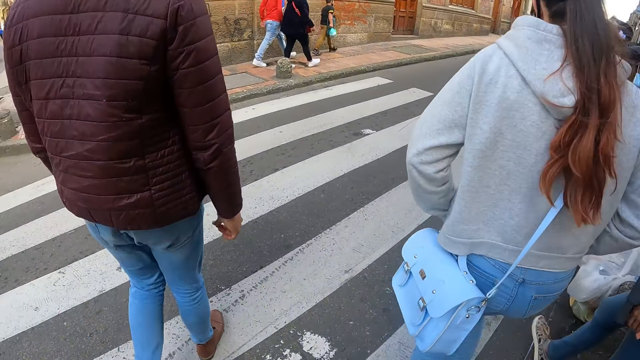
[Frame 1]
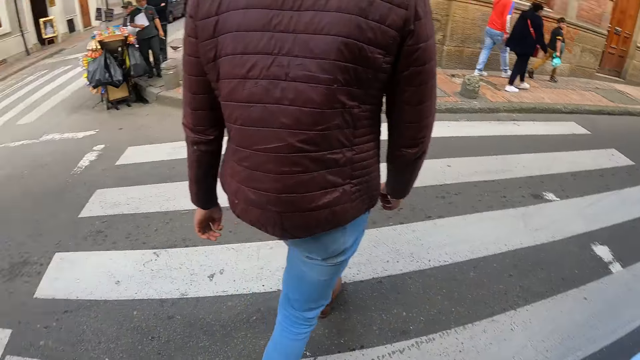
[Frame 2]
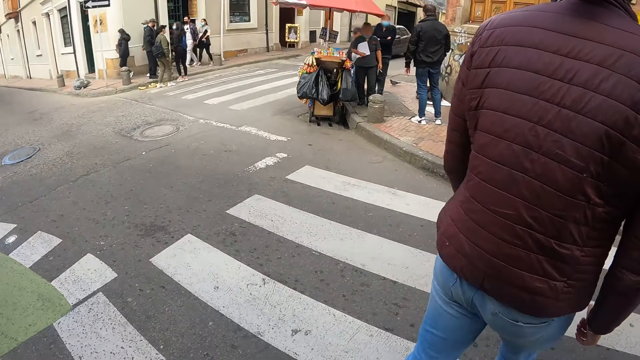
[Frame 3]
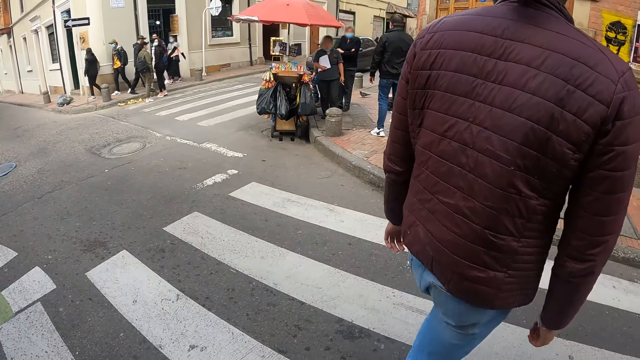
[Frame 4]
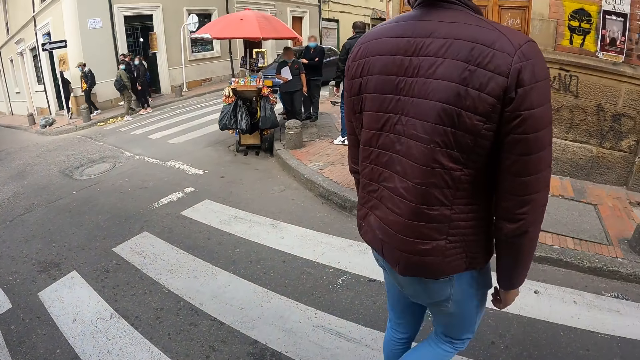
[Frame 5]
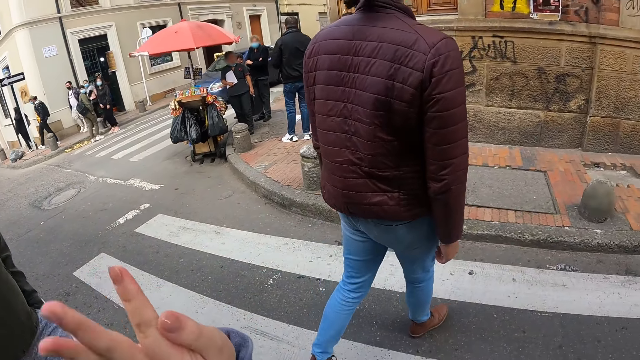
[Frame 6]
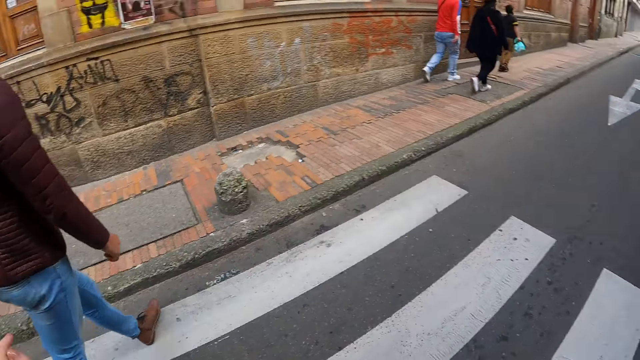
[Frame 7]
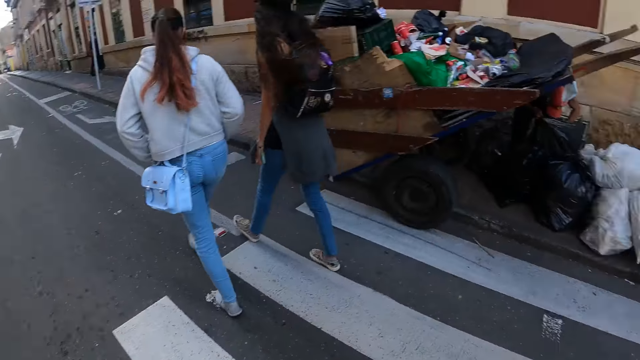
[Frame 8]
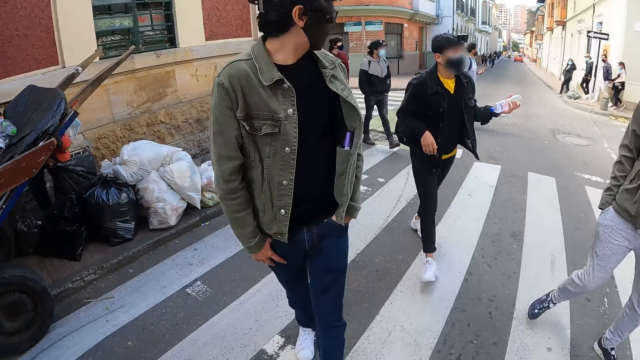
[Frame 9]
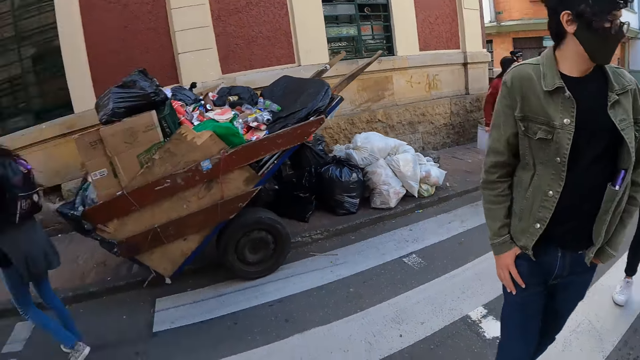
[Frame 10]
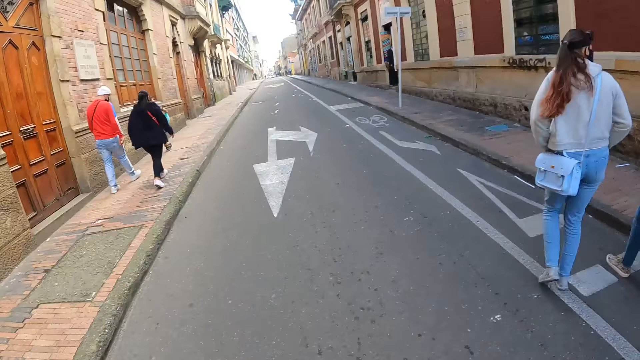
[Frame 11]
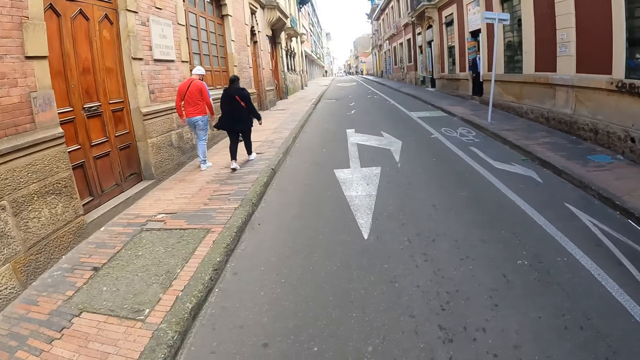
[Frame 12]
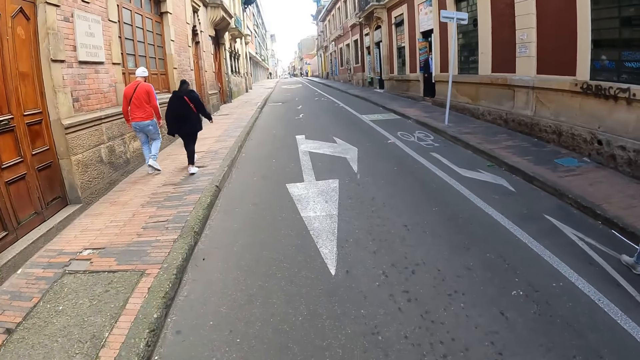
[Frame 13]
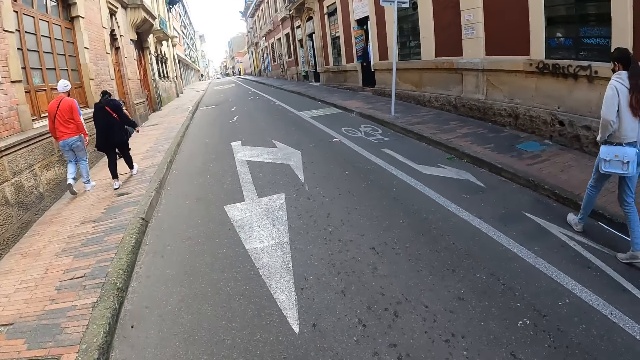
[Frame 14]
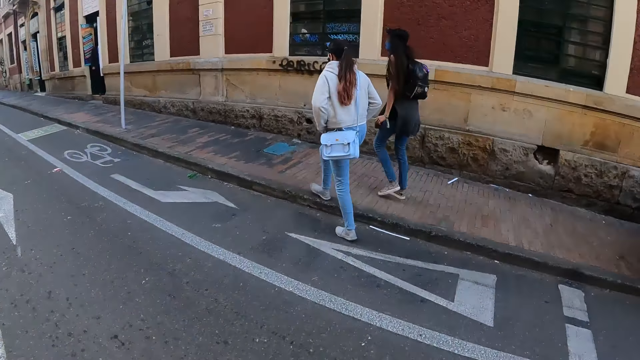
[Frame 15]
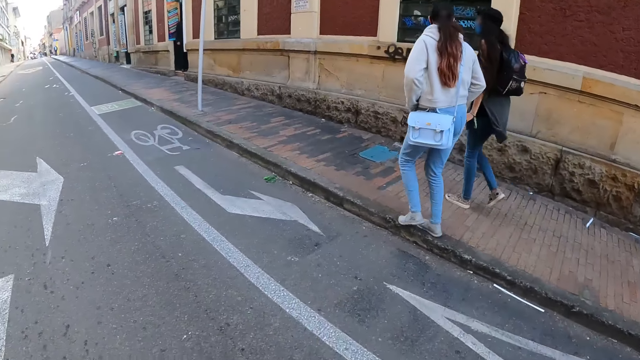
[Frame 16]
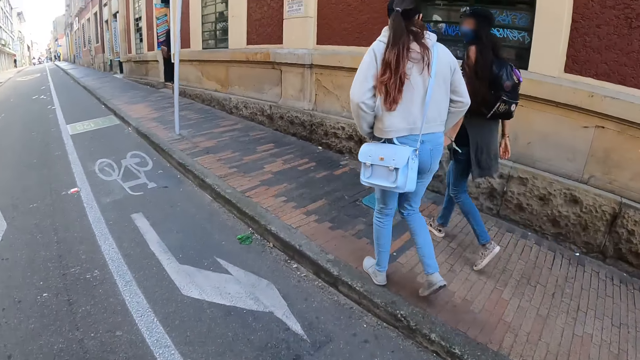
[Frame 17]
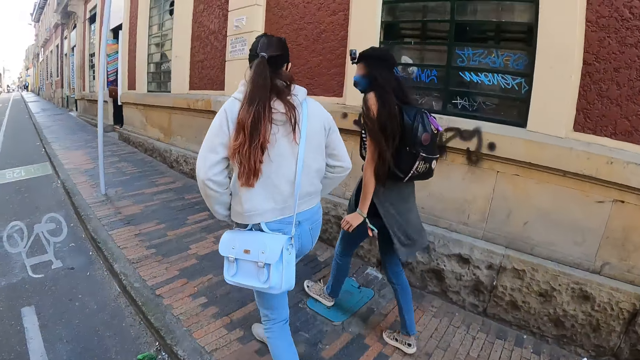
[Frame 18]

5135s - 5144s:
The camera wearer walks around and sways a hand. A man walks around. Another man walks around. The camera wearer stares around.

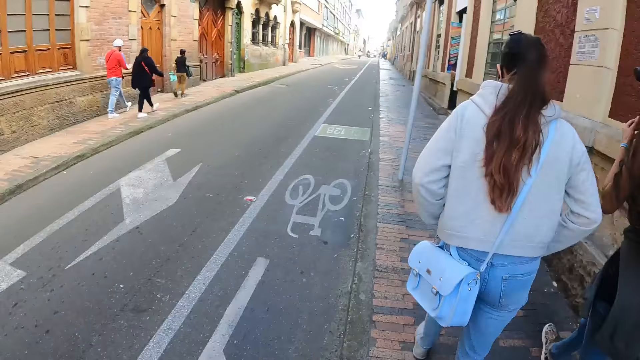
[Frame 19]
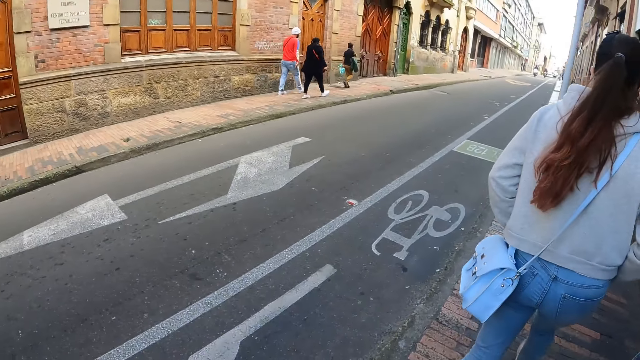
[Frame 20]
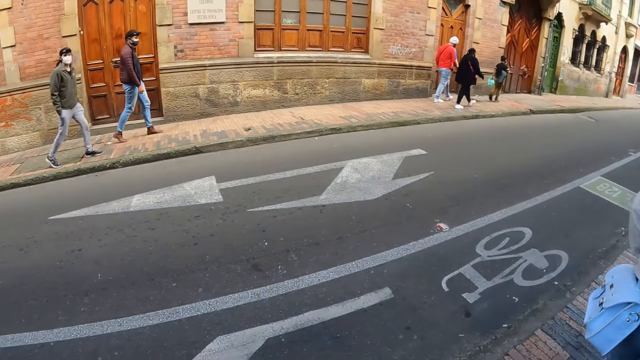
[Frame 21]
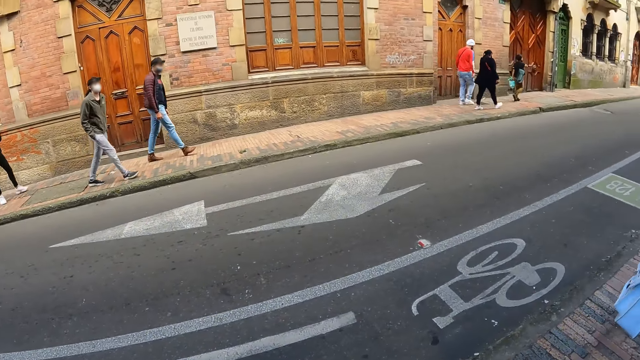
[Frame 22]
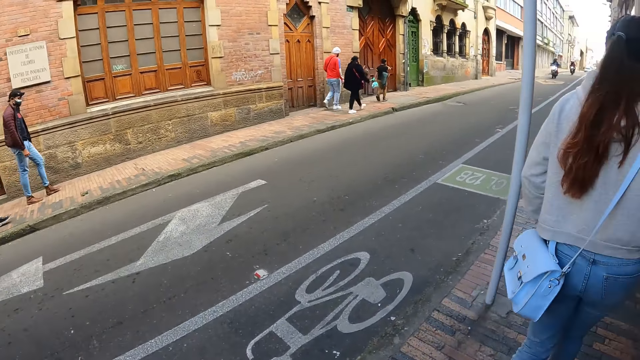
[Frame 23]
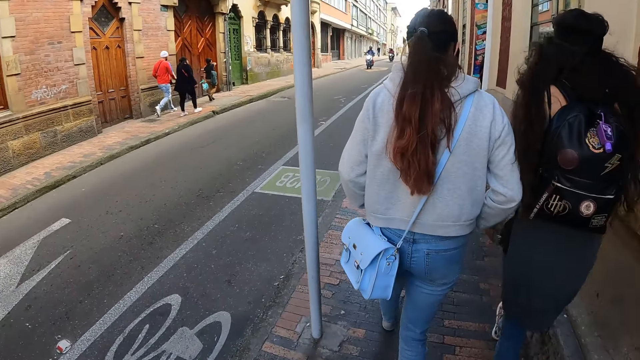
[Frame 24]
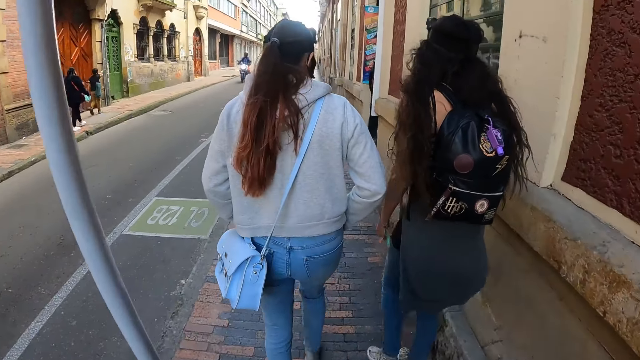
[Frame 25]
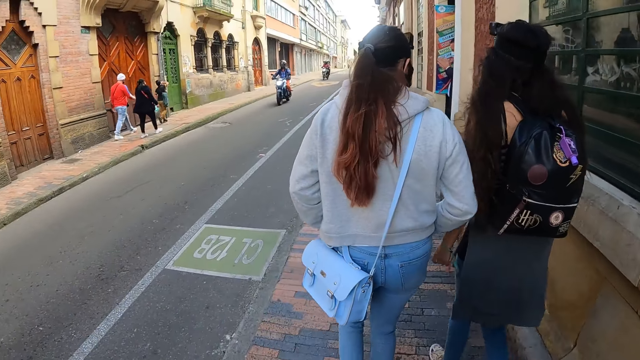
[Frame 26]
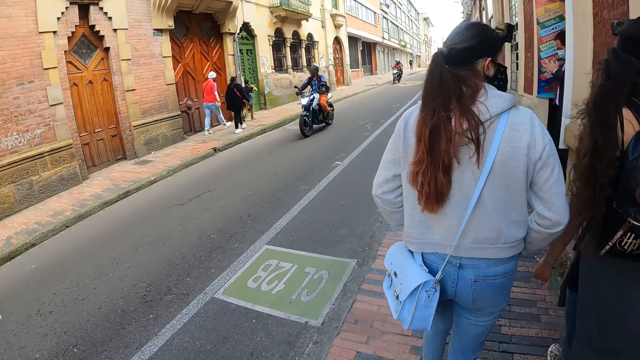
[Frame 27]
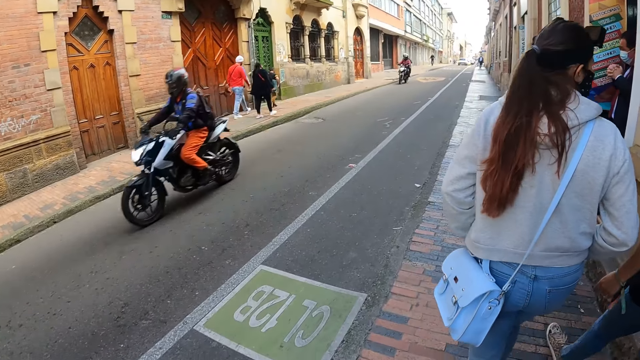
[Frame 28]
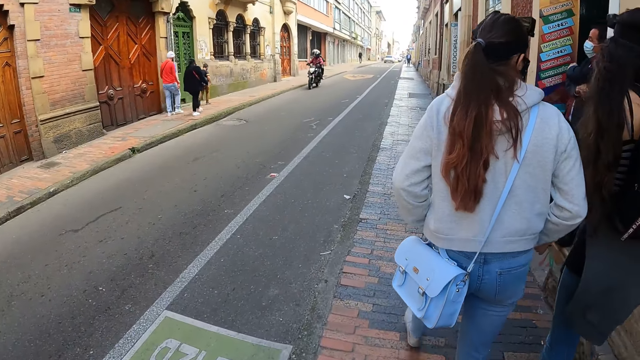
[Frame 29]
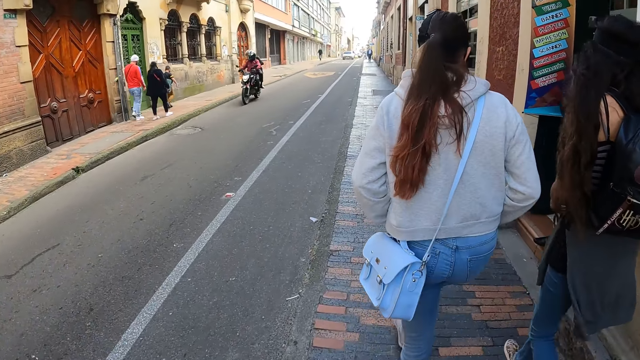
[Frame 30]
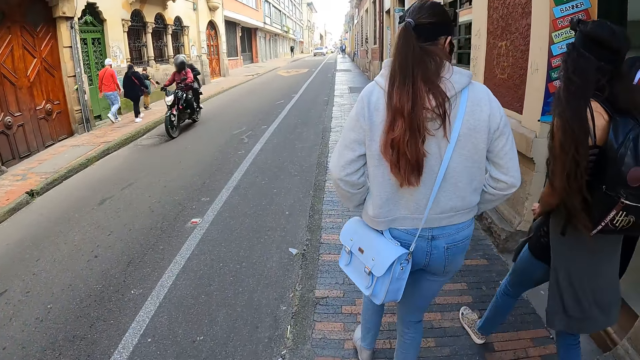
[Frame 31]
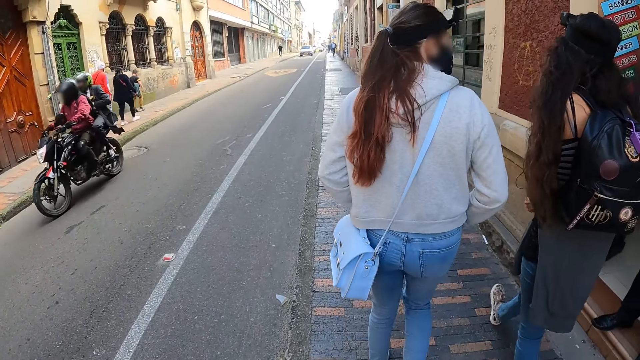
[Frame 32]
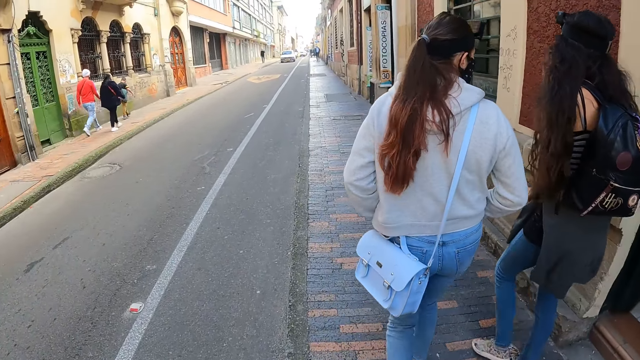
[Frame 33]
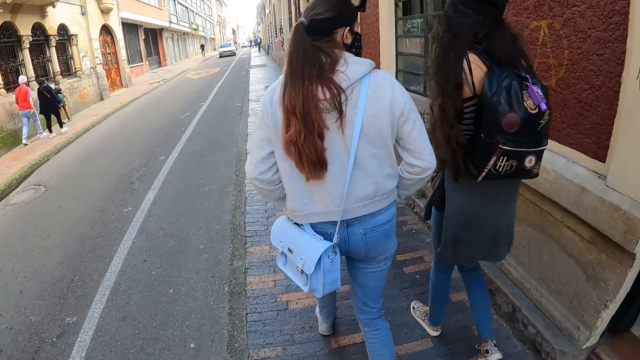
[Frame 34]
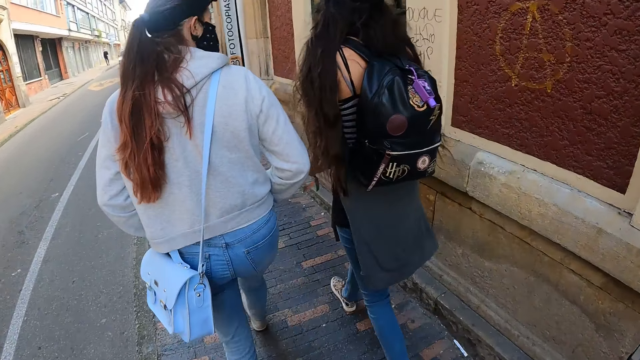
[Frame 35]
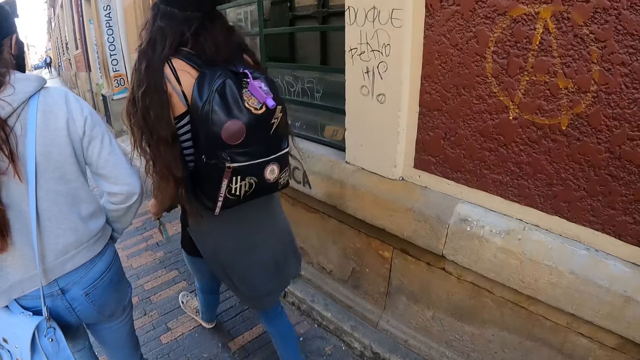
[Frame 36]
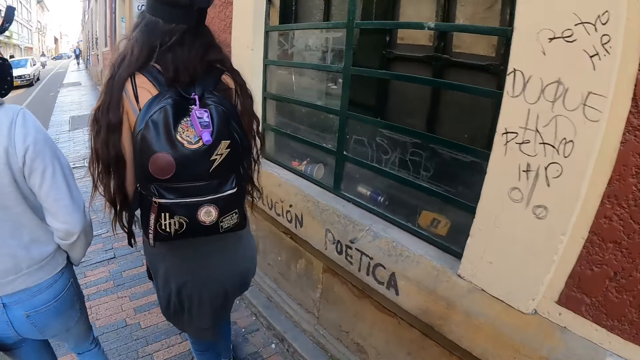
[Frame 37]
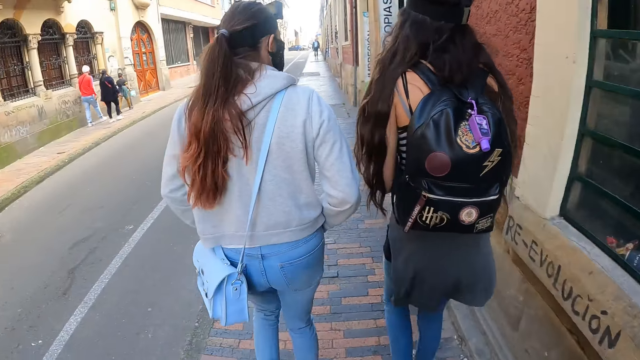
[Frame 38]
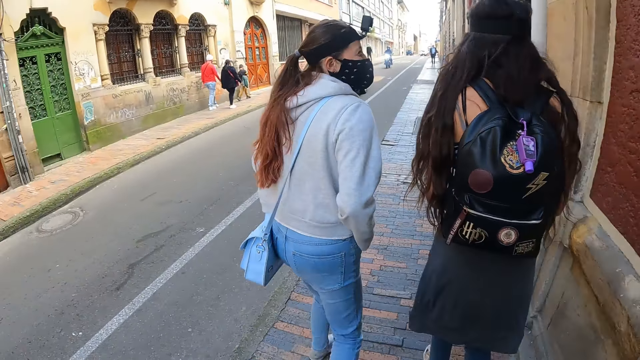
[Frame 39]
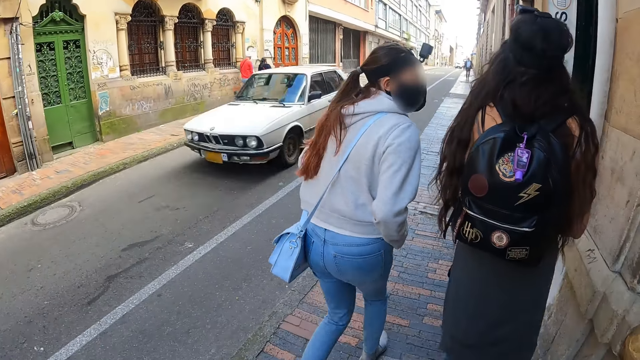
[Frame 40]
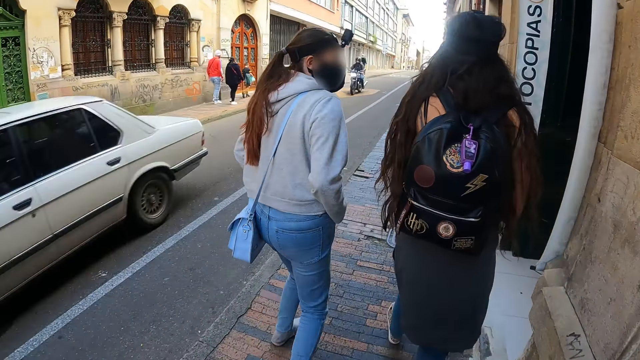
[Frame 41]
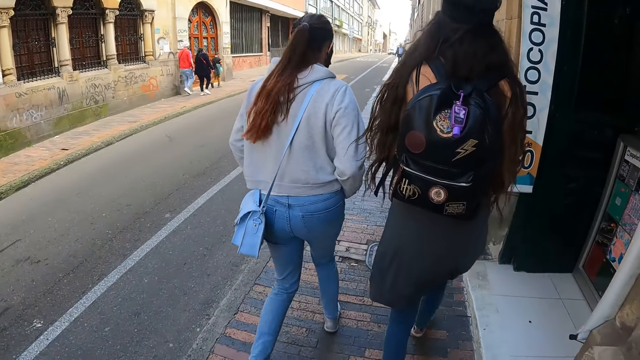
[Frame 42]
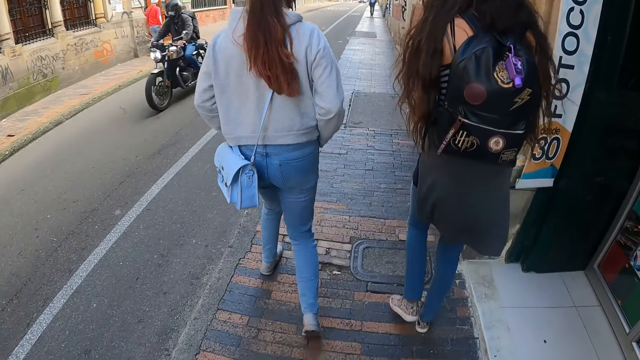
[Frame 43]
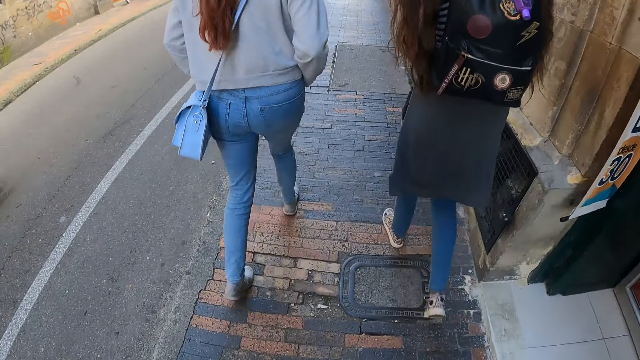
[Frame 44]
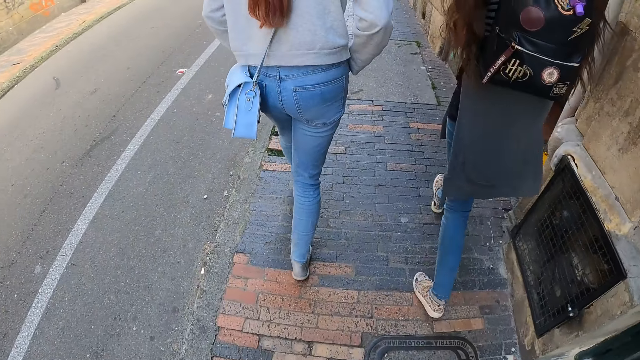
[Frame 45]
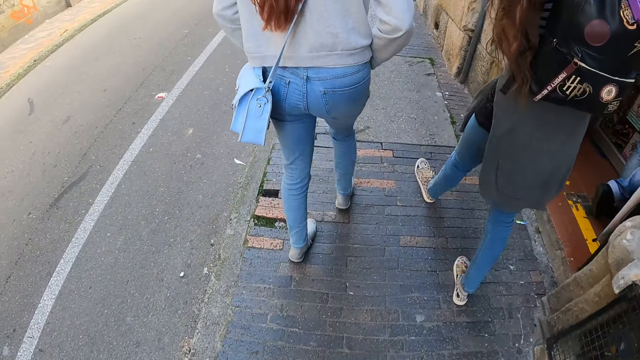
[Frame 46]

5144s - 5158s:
The camera wearer walks. They look forward.
